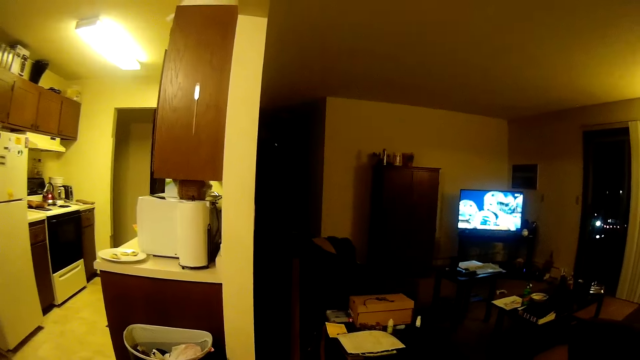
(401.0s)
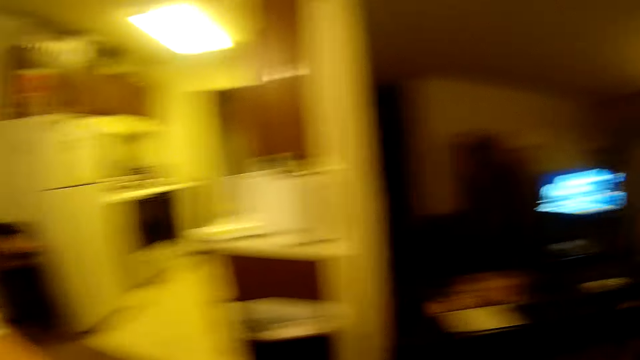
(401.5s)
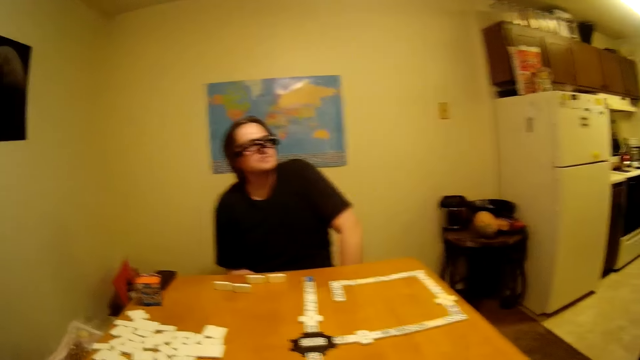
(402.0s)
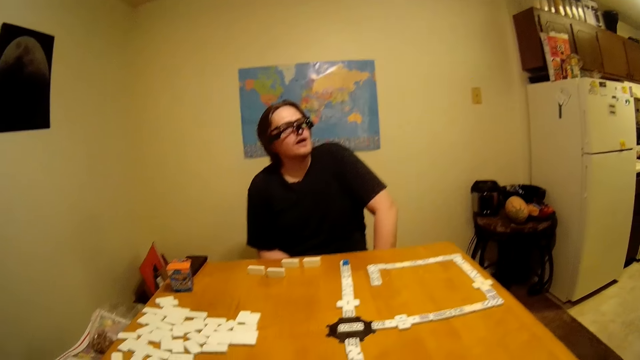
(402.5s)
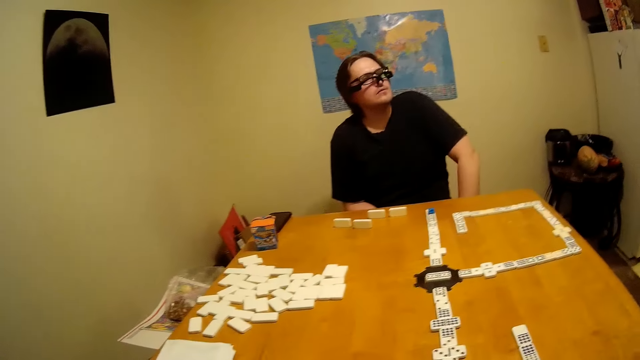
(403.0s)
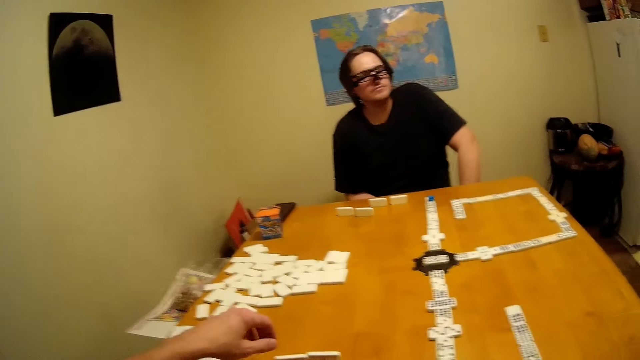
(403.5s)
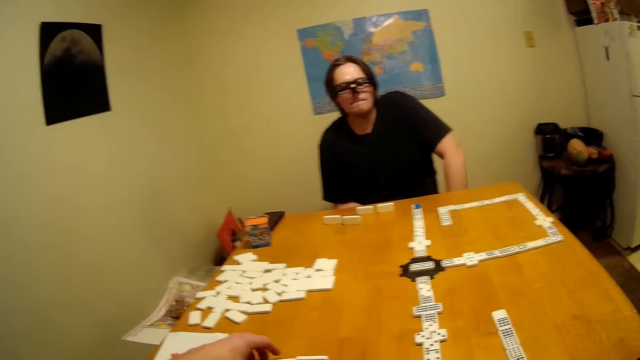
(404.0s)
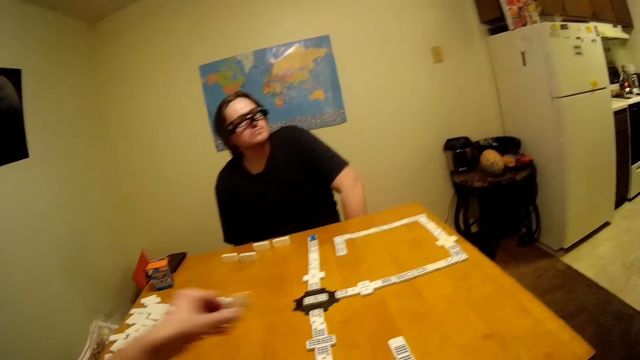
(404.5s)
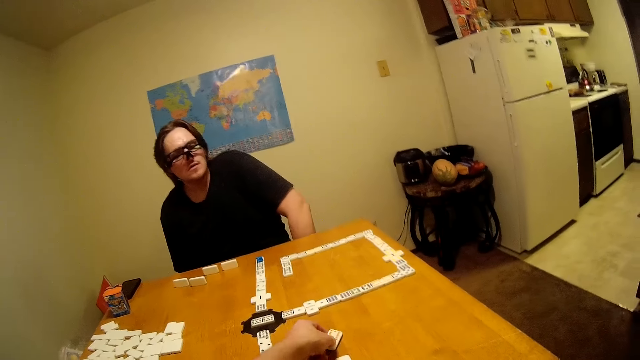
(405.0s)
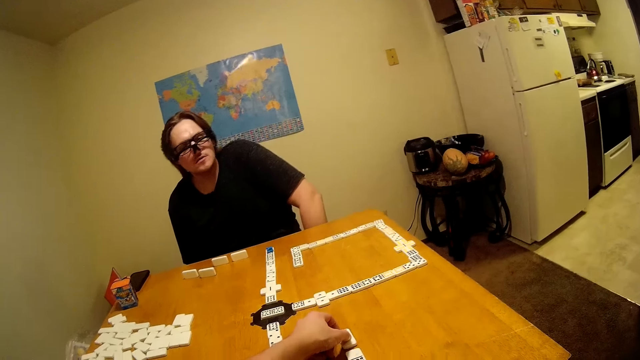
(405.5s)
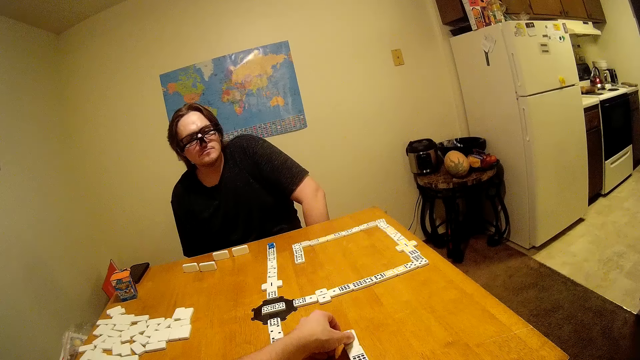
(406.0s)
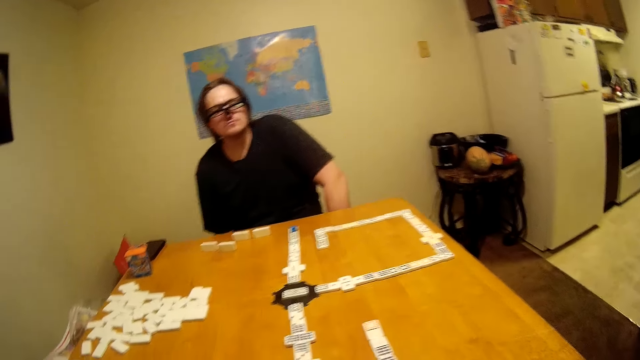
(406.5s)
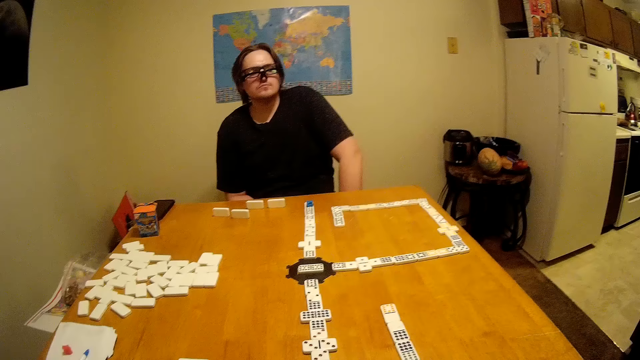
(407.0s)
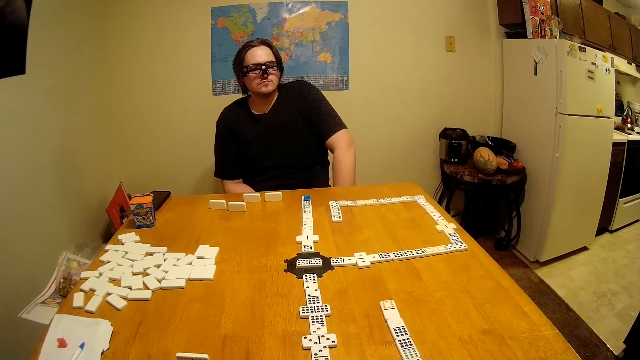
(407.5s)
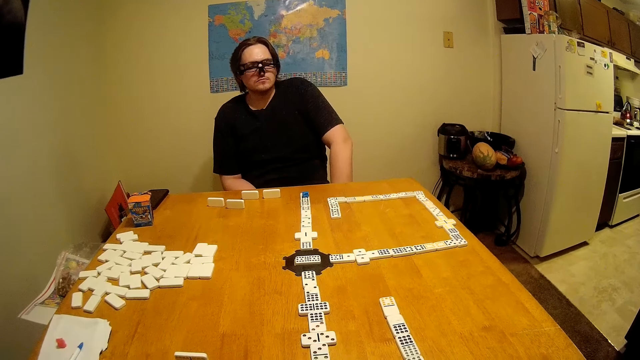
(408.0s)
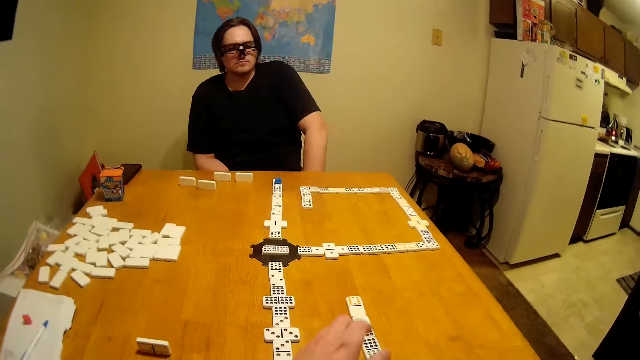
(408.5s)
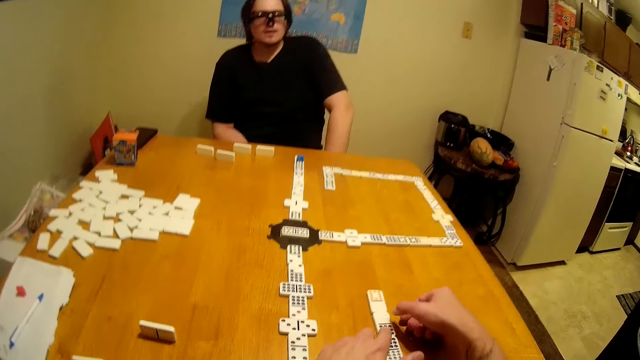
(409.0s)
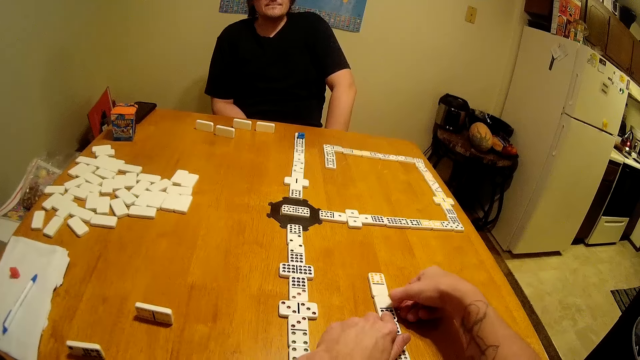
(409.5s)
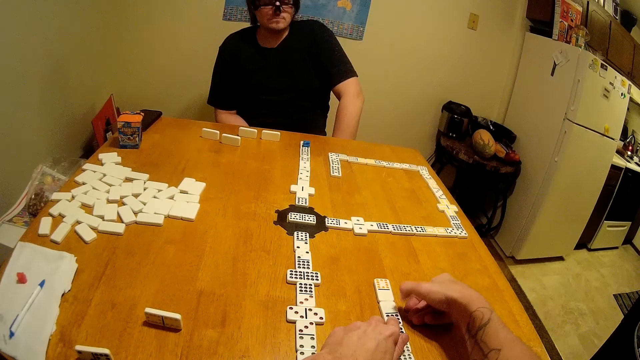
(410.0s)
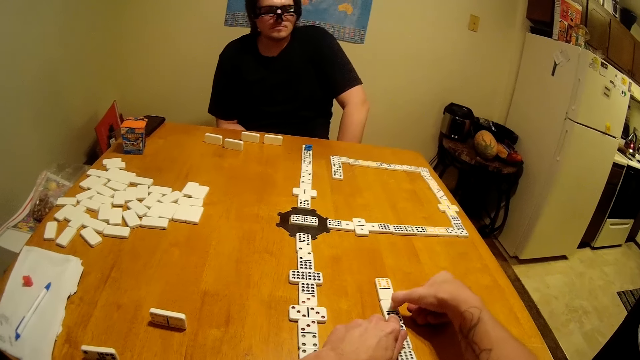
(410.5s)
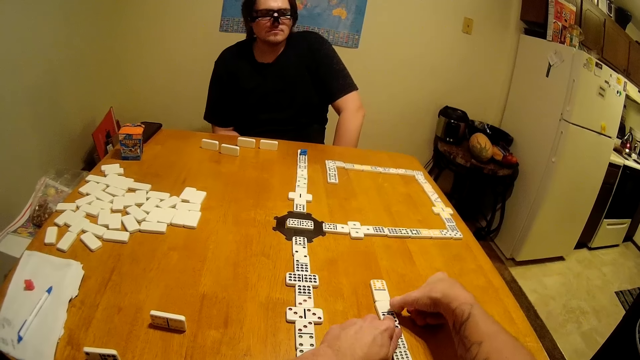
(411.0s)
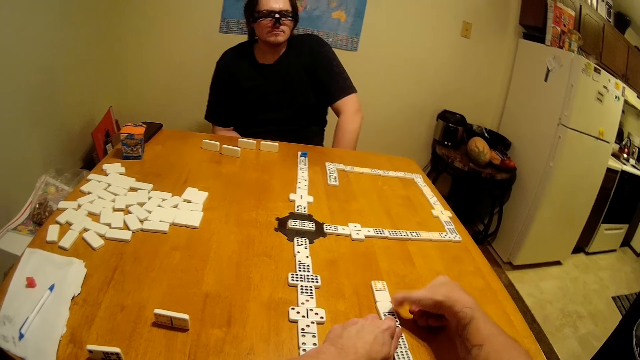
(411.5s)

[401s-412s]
The camera wearer looks around. A man interacts with the camera wearer. The camera wearer picks a game piece. They arrange the scrabbles on the table, drop the game piece, hold the game piece and scratch the game piece.

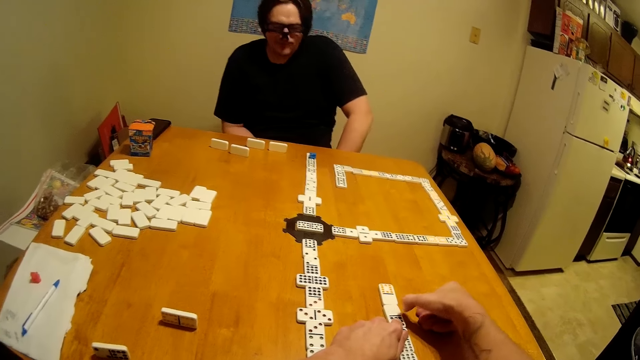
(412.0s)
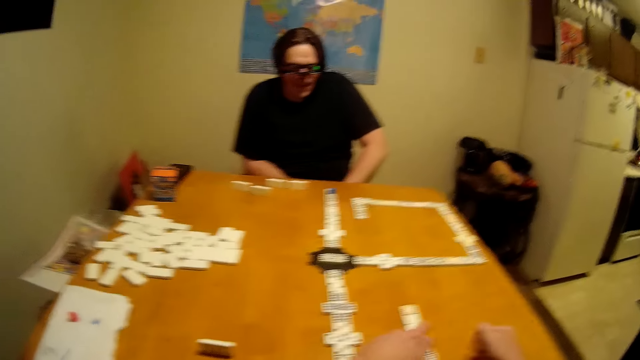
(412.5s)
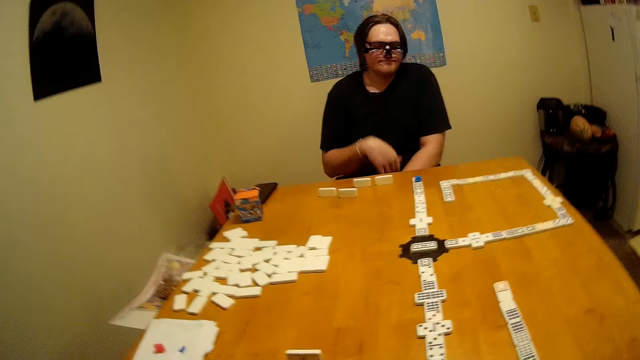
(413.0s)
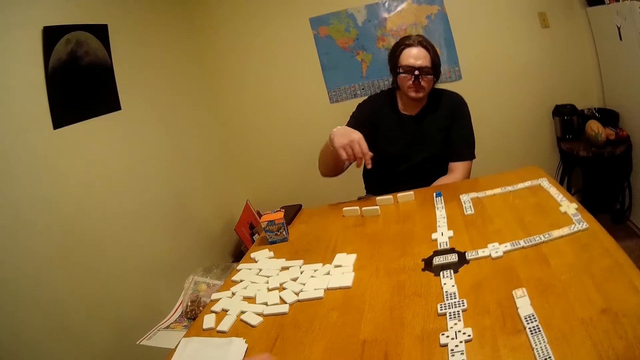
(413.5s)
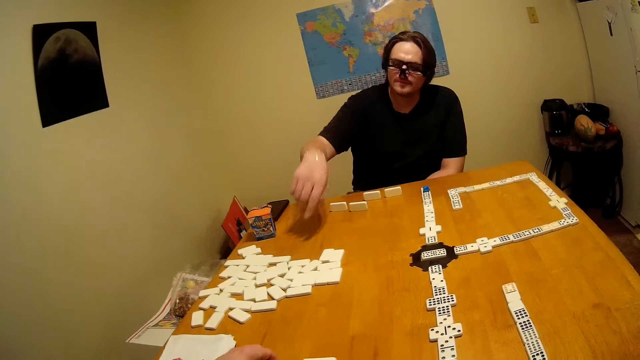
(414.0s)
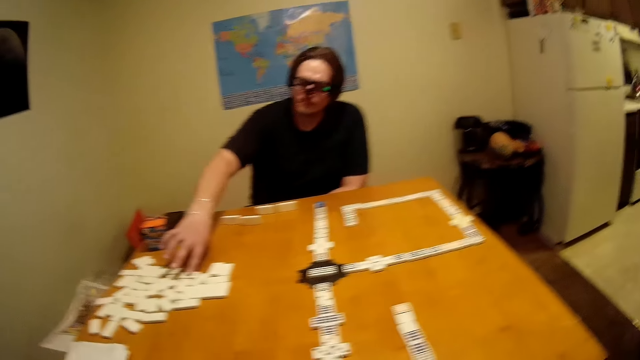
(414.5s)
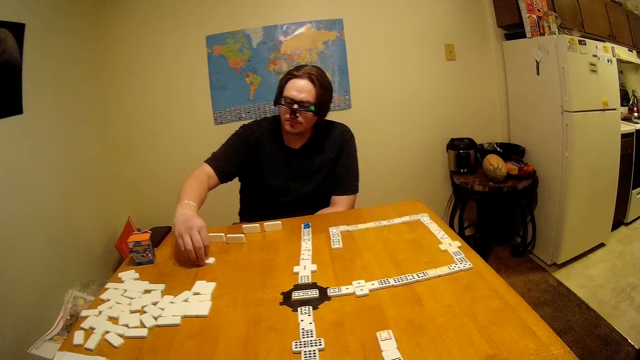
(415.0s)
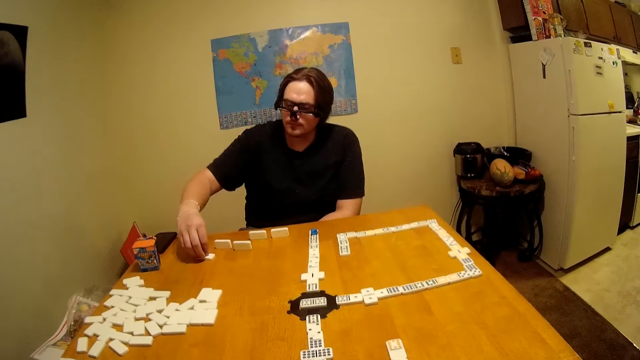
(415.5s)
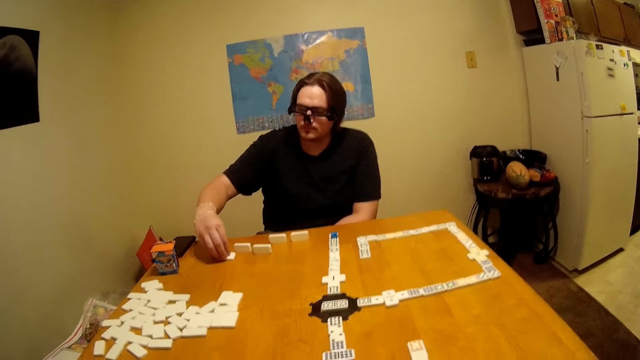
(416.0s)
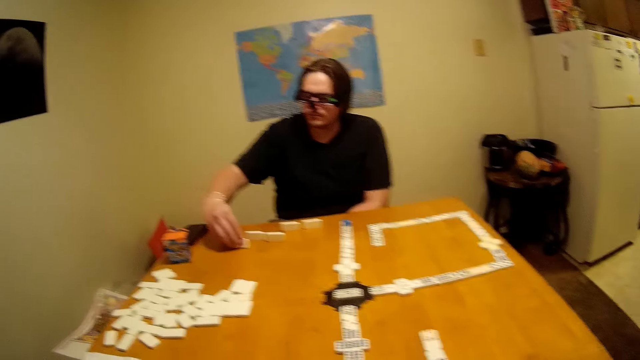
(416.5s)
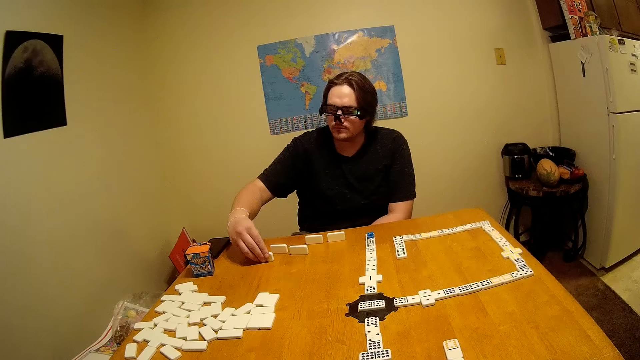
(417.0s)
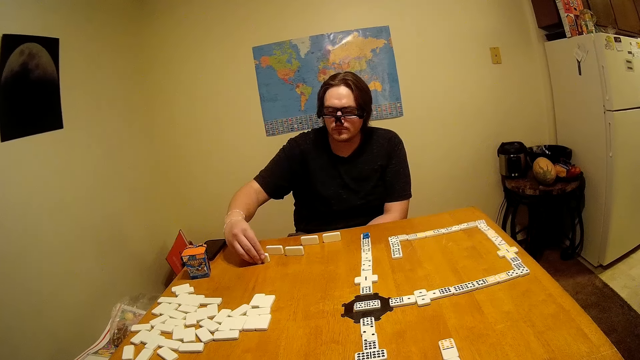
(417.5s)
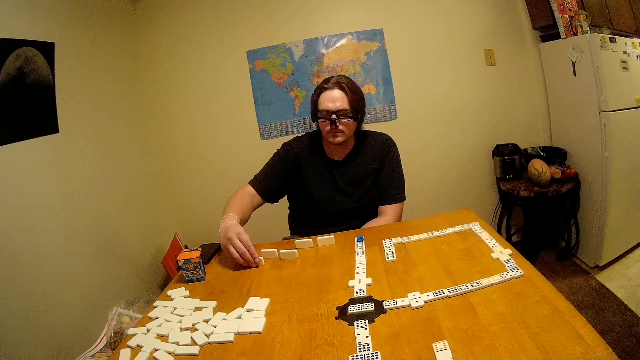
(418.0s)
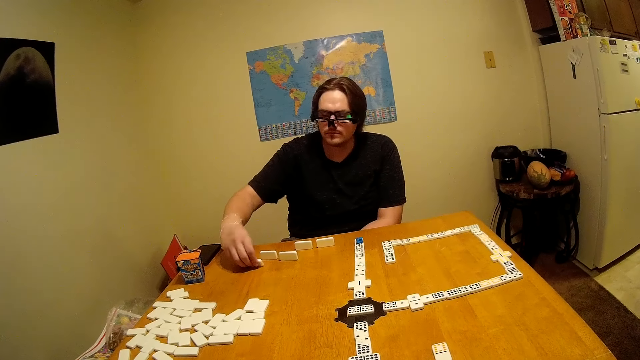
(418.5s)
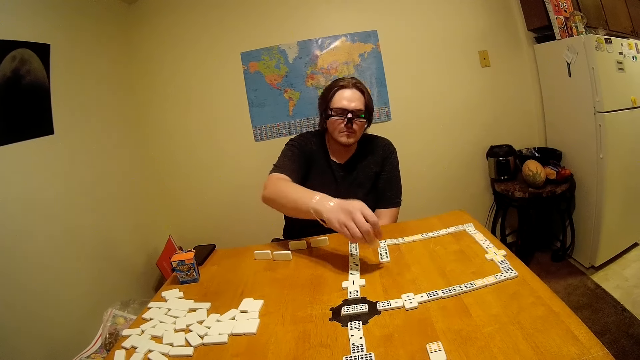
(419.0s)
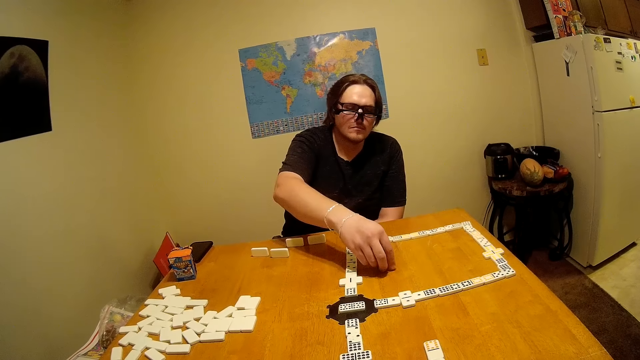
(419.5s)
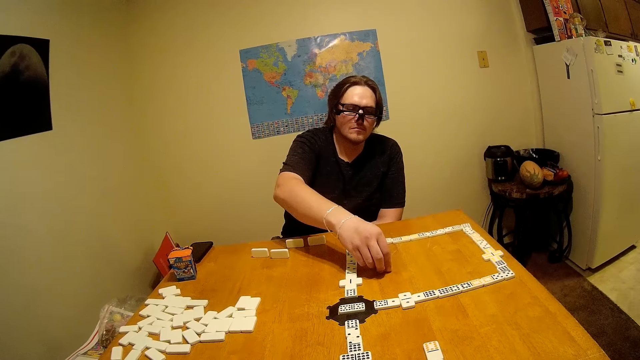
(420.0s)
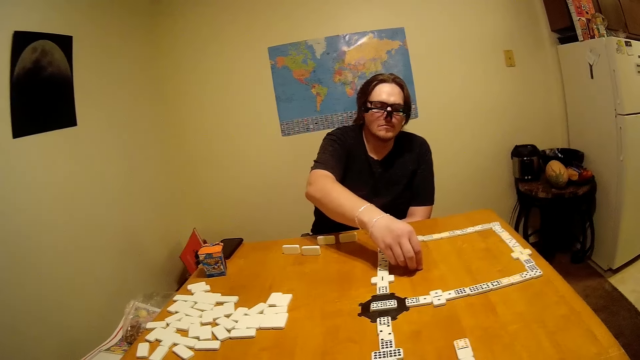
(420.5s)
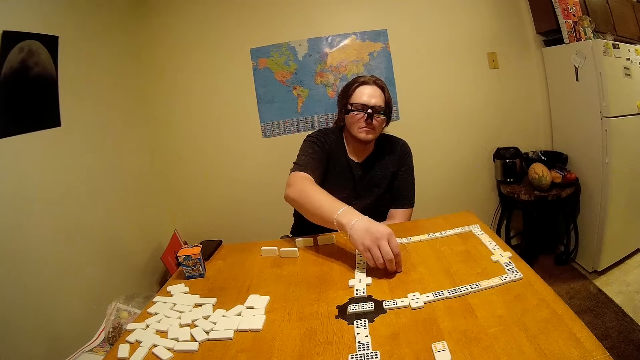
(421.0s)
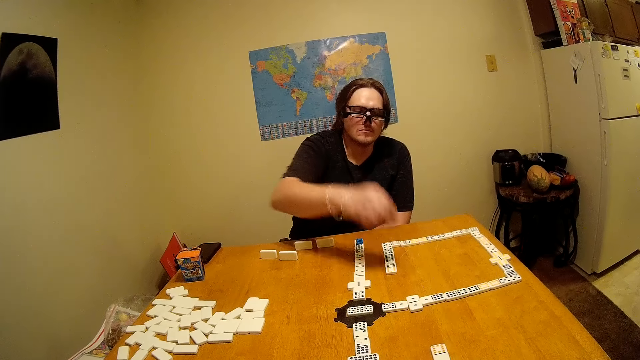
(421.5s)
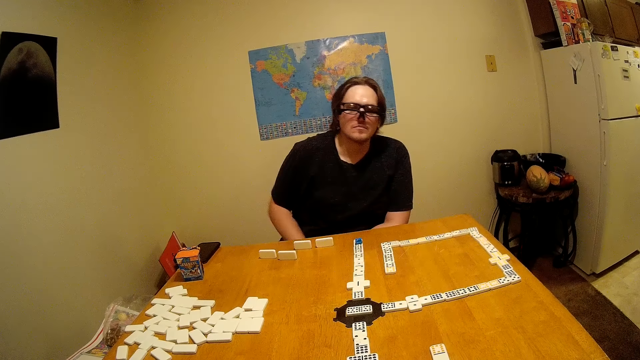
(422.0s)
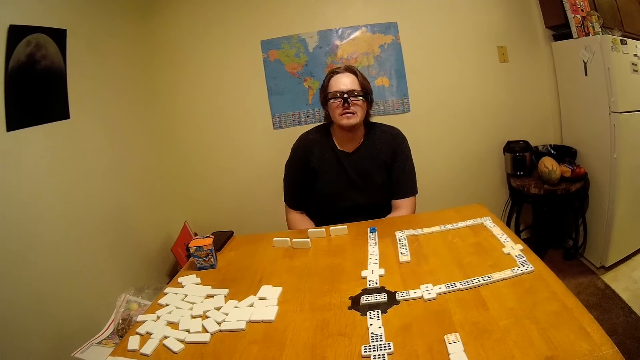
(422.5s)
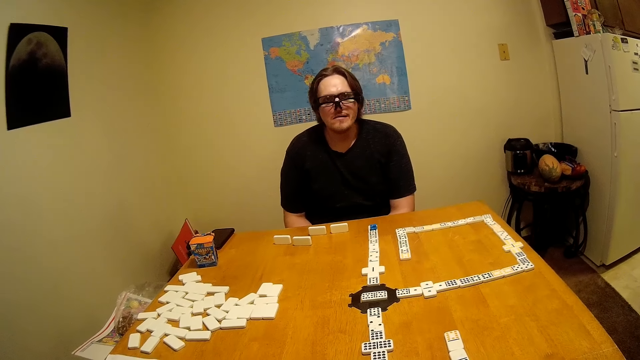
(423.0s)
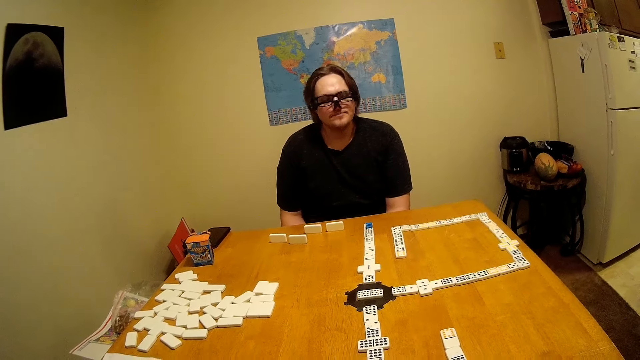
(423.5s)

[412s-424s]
A man interacts with the camera wearer. The camera wearer moves the hand away from a game piece. The man picks the scrabbles, moves the game piece, raises the game piece, lifts the game piece and places the scrabble on the table.
